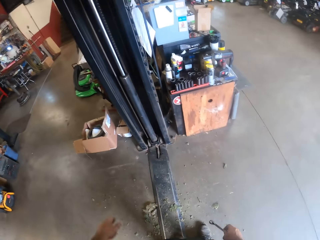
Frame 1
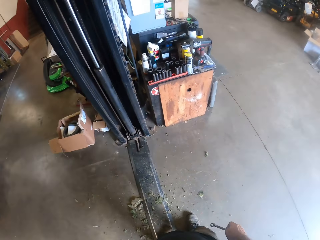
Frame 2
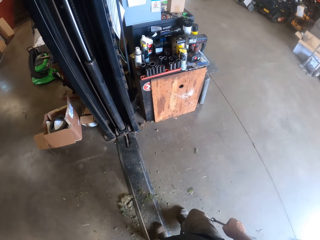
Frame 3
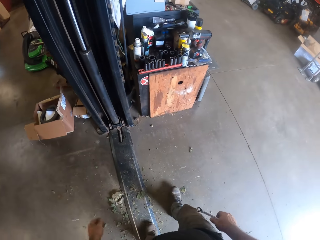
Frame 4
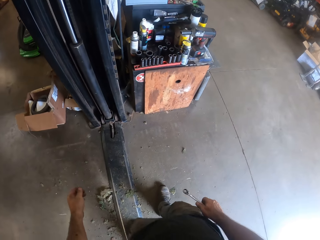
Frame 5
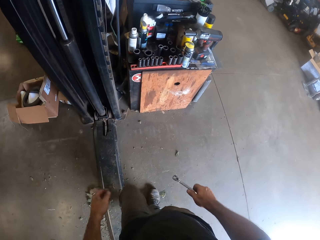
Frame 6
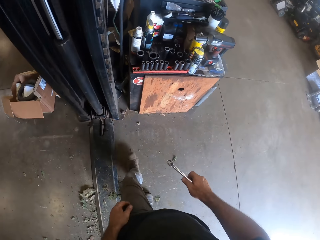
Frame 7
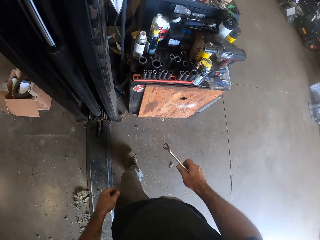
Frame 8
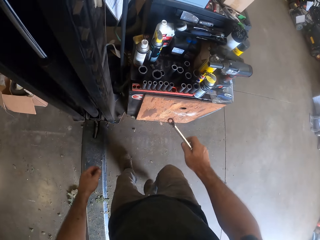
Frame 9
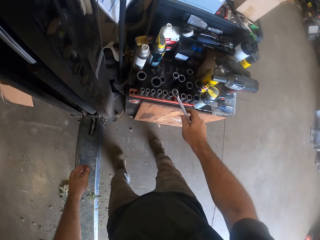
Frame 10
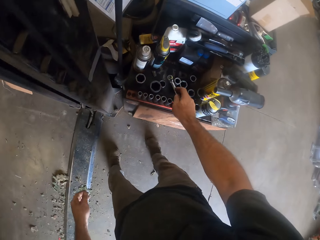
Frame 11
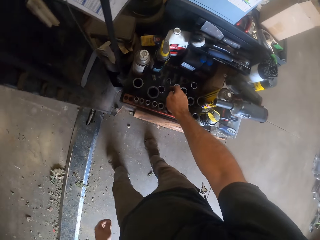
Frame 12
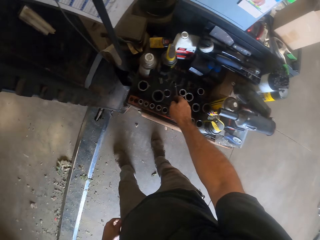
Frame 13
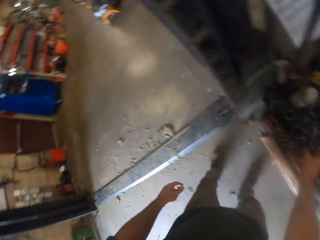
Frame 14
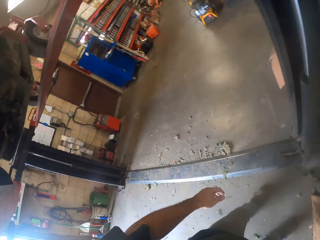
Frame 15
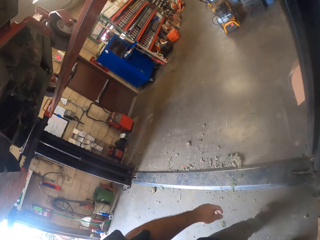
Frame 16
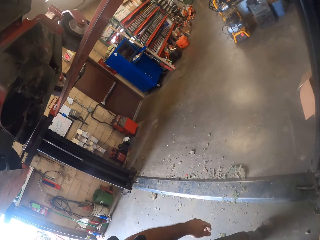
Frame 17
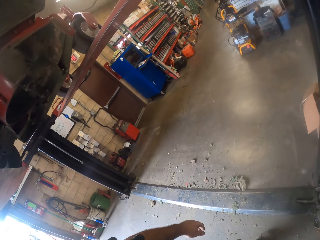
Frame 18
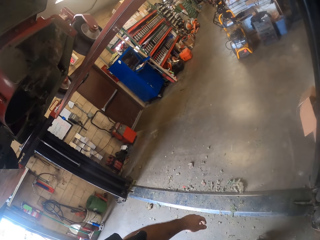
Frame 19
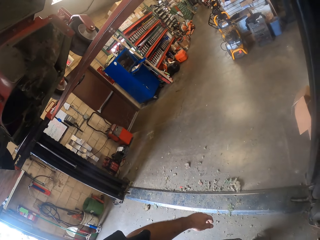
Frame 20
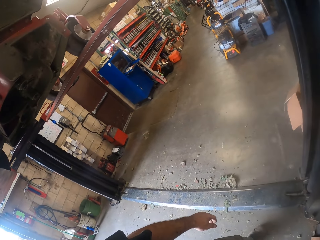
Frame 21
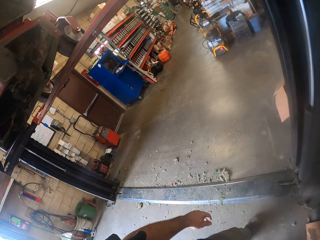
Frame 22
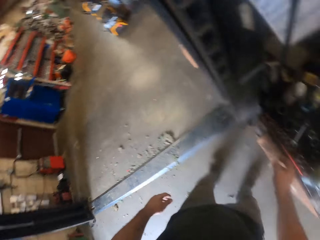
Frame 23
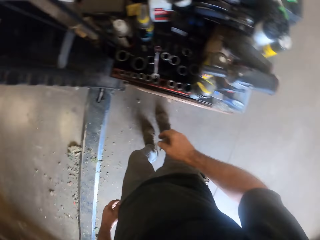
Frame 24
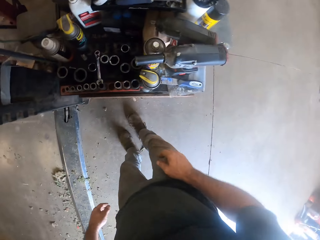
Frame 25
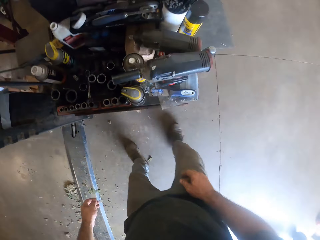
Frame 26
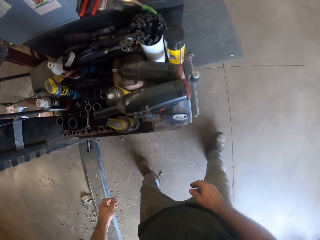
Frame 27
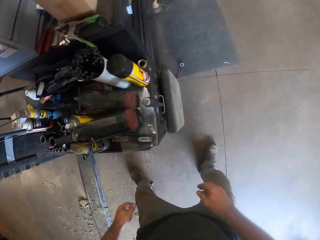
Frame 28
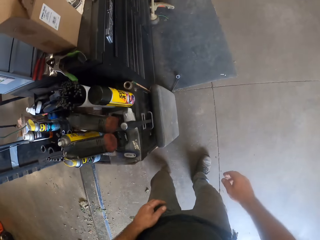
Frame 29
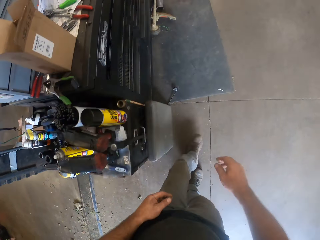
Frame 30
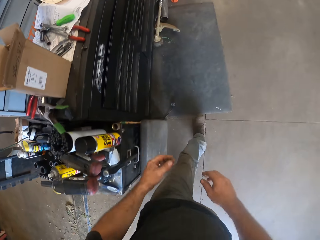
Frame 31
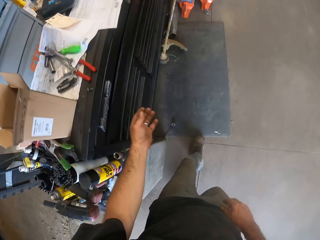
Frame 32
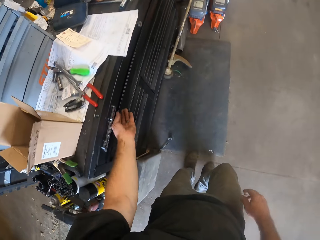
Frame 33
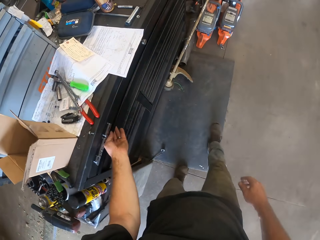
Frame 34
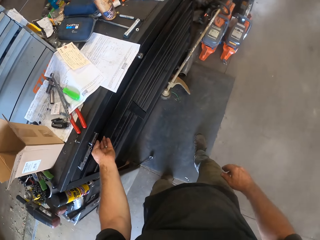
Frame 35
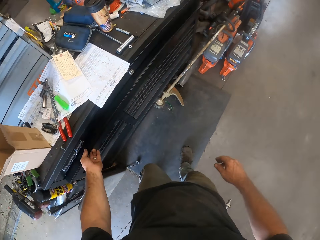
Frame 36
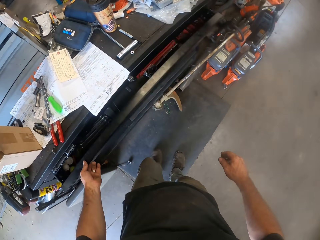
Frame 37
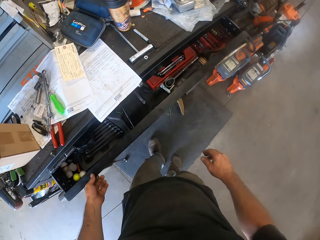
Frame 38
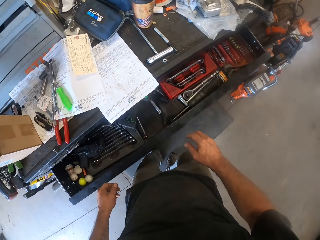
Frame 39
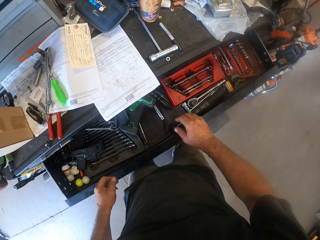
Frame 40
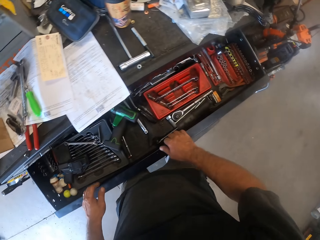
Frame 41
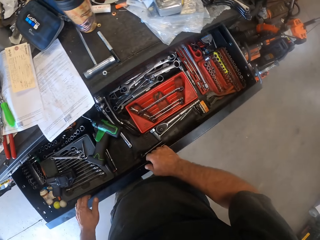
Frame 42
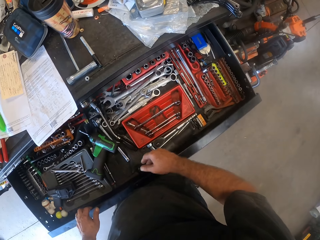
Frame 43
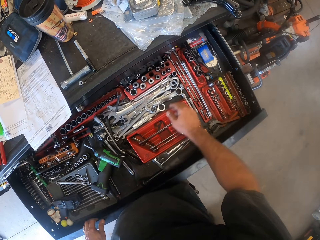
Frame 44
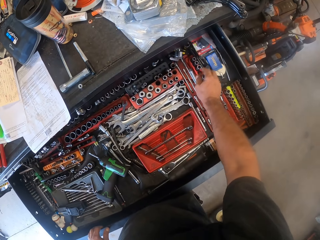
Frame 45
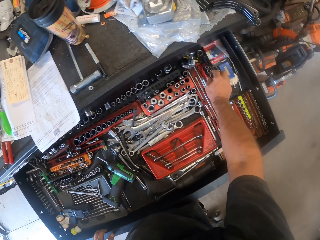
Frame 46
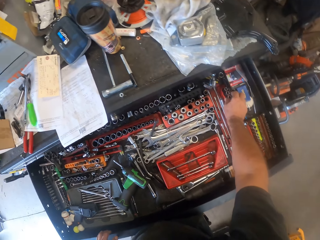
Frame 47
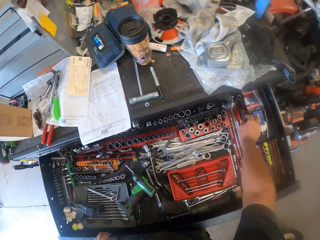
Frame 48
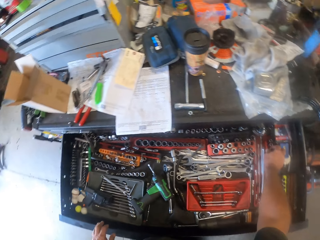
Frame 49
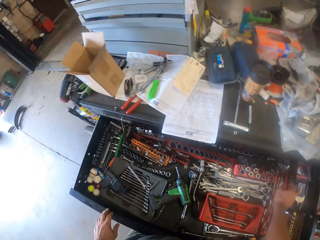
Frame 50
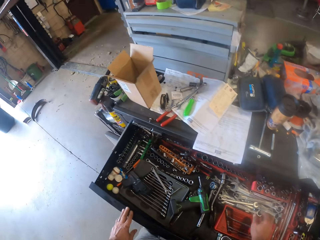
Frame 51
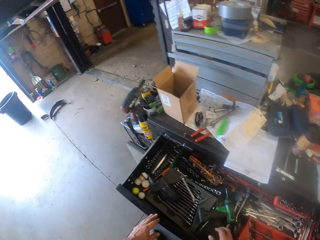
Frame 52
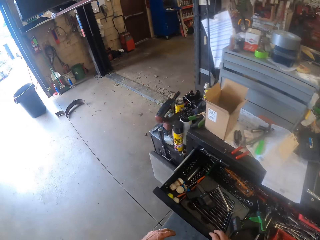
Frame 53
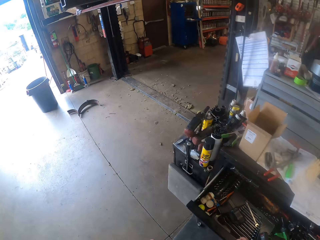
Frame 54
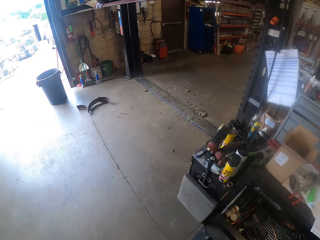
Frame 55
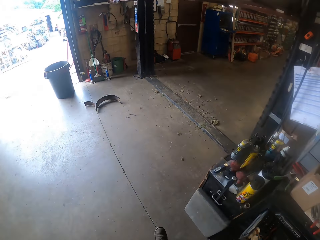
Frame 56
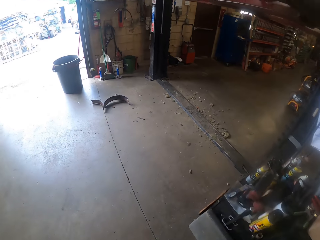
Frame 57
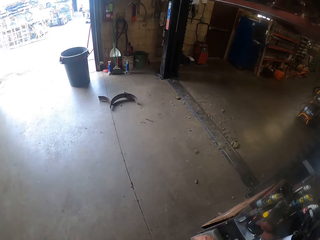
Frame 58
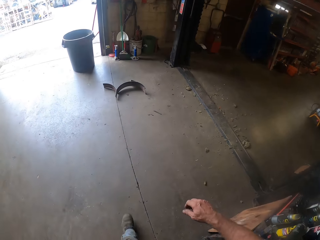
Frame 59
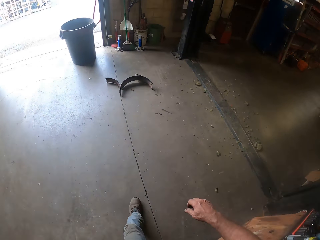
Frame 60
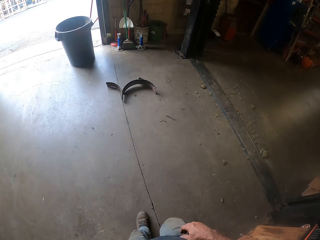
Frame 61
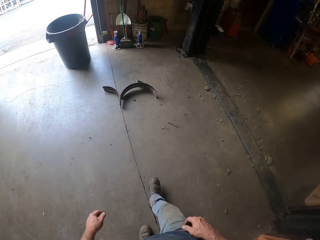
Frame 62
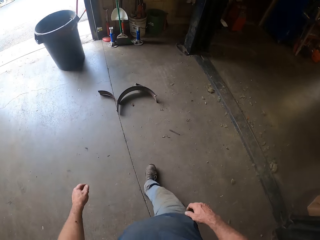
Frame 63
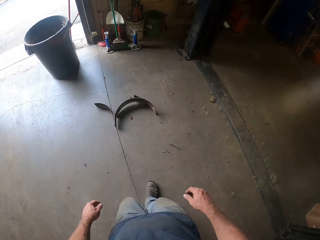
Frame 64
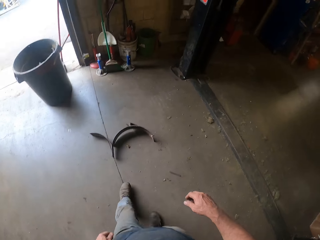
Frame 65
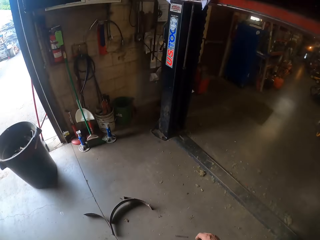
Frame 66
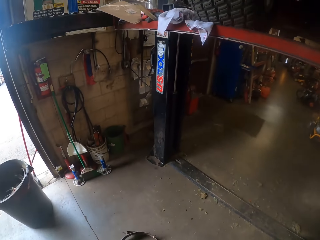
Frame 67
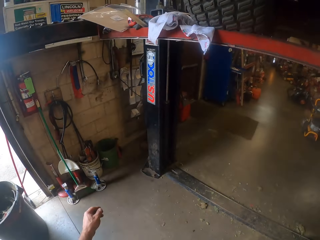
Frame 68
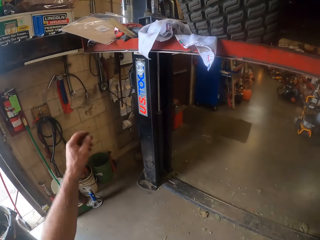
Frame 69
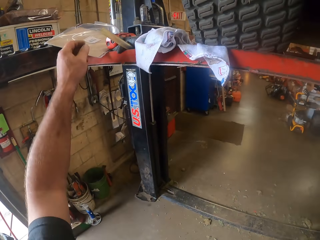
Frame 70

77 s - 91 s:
The camera wearer removes his left hand from underneath the lawn mower. He walks in the garage. He drops the spanner in his right hand on the table or a box. He walks in the garage. He opens a drawer with his left hand. He picks up a bolt extractor or chuck from the drawer with his right hand. He closes the drawer with his left hand. He walks in the garage.

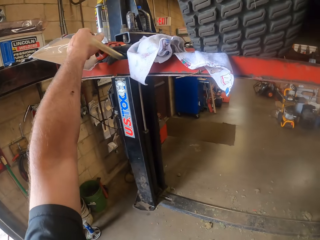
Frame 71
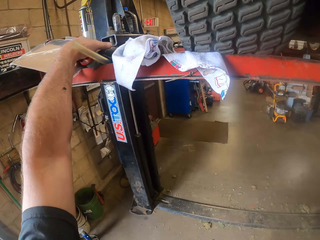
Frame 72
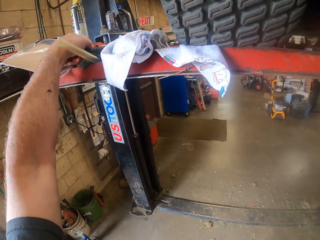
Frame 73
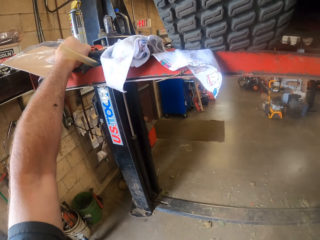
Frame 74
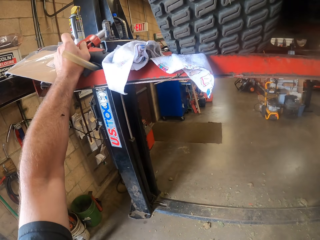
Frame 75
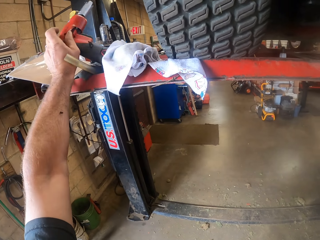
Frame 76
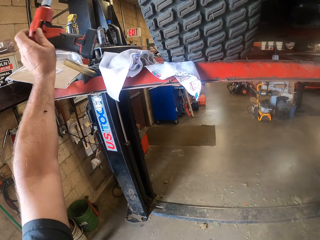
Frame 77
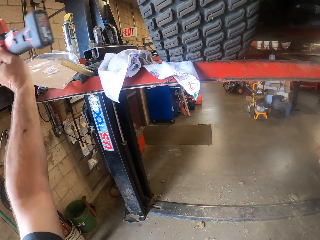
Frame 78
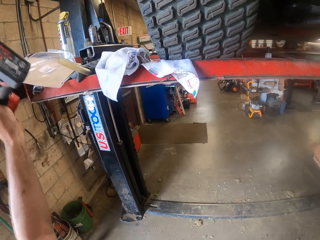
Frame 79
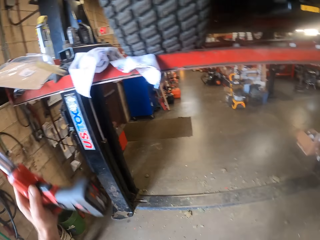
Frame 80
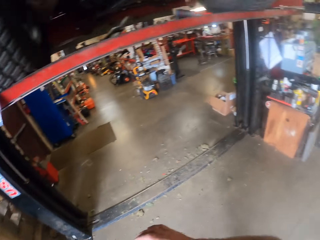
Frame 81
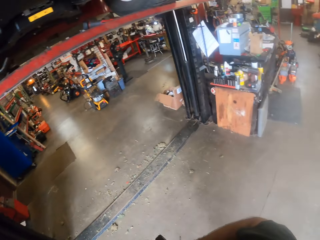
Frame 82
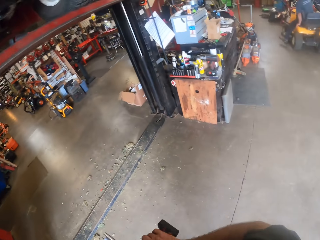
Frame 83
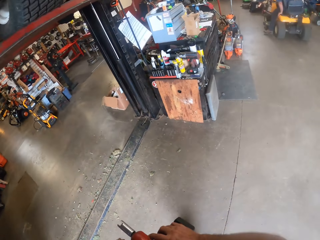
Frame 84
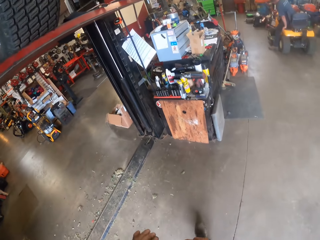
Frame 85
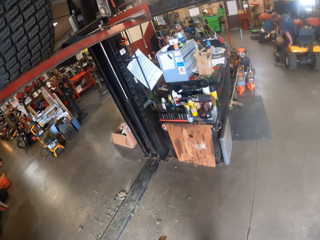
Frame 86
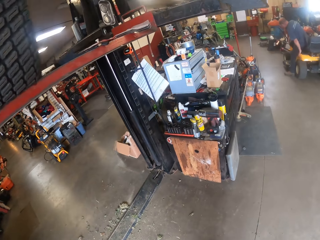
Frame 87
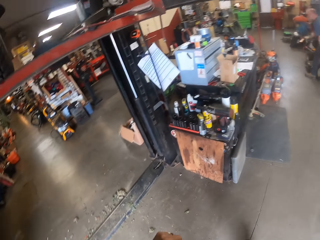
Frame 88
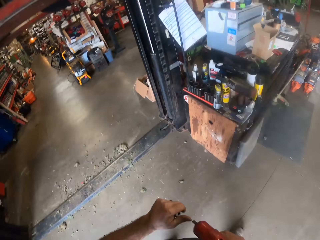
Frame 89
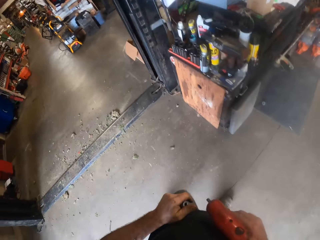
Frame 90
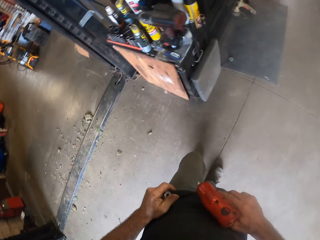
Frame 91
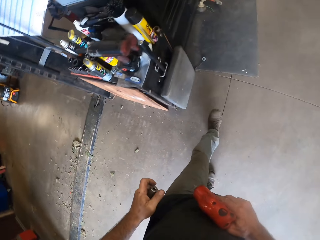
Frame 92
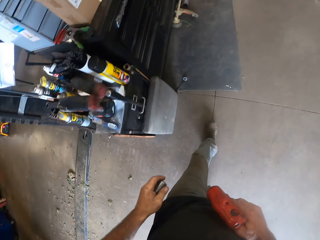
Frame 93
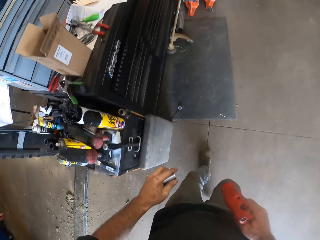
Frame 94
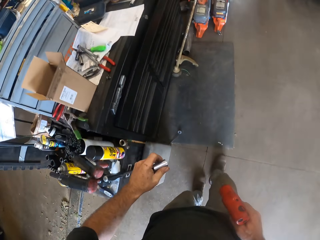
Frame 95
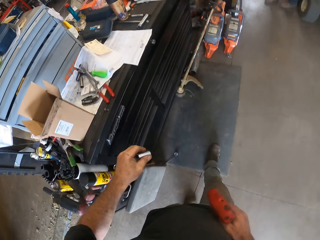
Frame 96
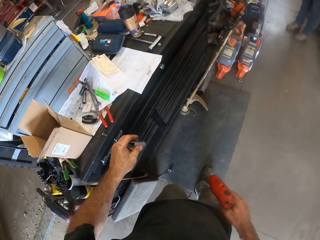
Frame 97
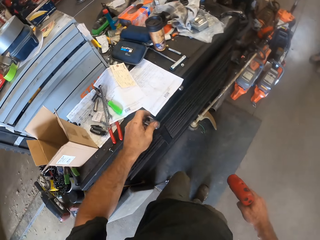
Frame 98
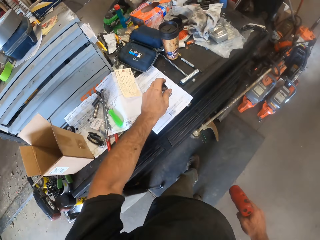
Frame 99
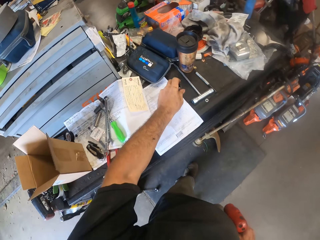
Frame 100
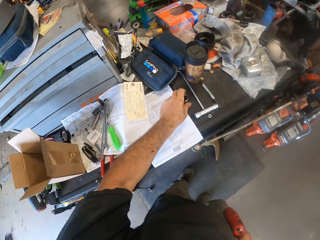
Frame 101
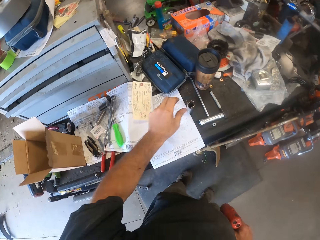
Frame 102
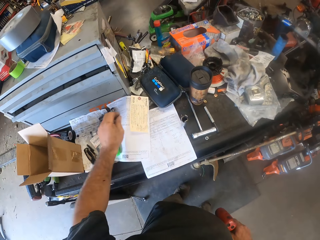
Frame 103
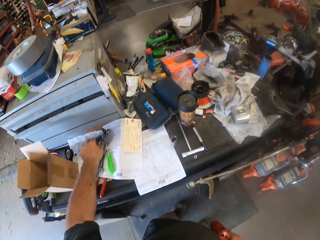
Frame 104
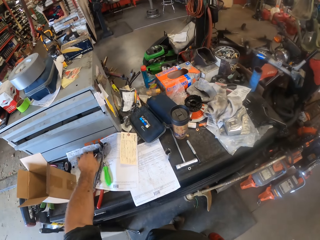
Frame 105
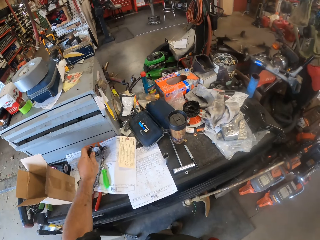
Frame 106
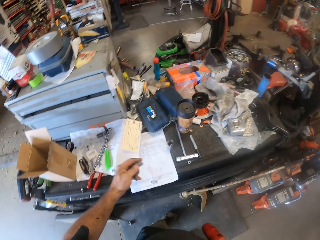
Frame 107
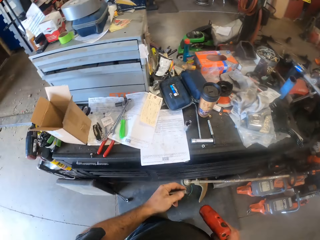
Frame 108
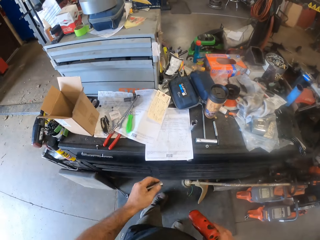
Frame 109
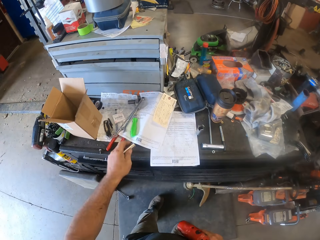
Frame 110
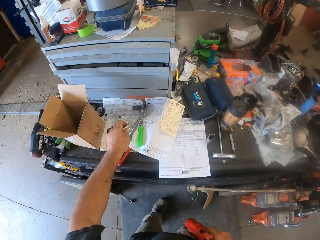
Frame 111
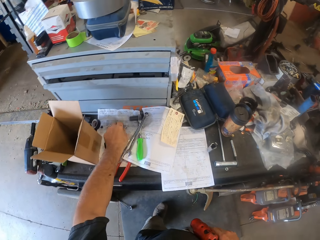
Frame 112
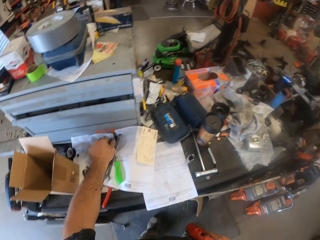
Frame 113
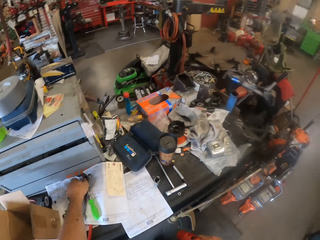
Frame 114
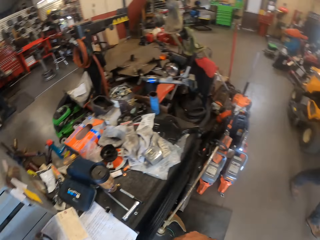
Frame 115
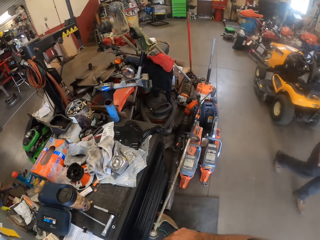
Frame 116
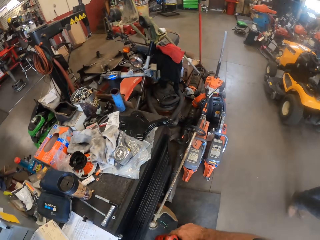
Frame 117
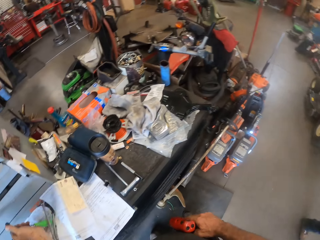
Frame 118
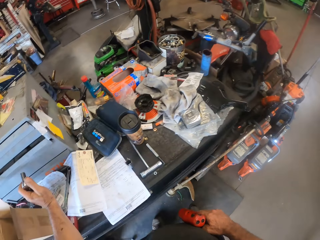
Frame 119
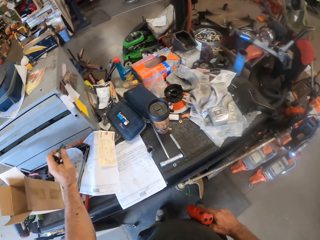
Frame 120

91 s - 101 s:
The camera wearer picks up a combi drill from a rail of the car lifter. He walks in the garage. He passes the bolt extractor to his left hand. He drops the bolt extractor on the table or cabinet with his left hand. He picks up another bolt extractor from the table with his left hand. He drops the bolt extractor on the table with his left hand. He picks up another bolt extractor from the table with his left hand.
